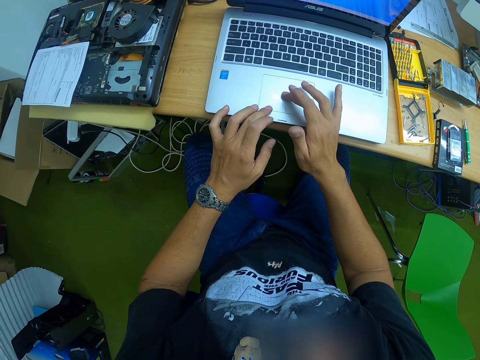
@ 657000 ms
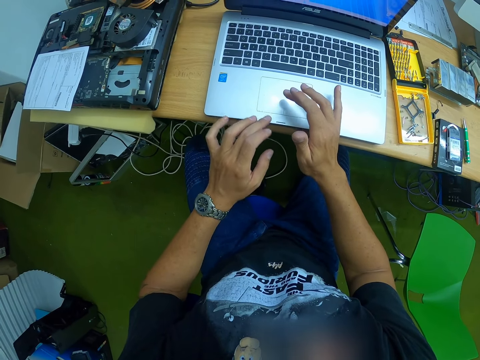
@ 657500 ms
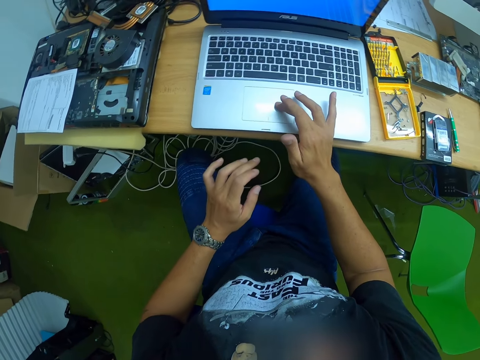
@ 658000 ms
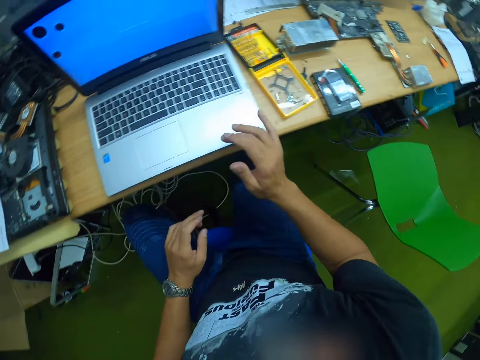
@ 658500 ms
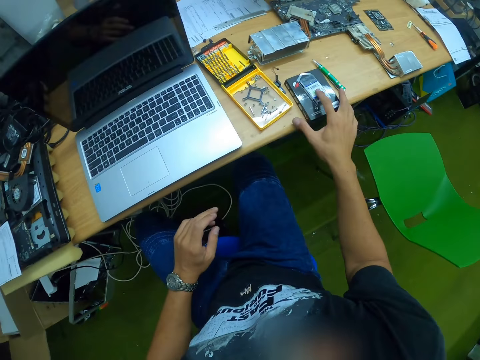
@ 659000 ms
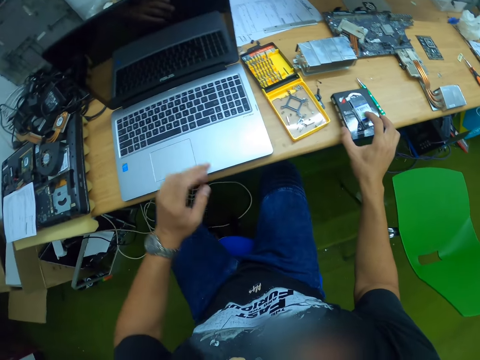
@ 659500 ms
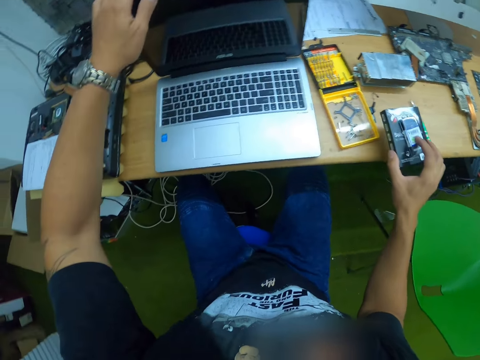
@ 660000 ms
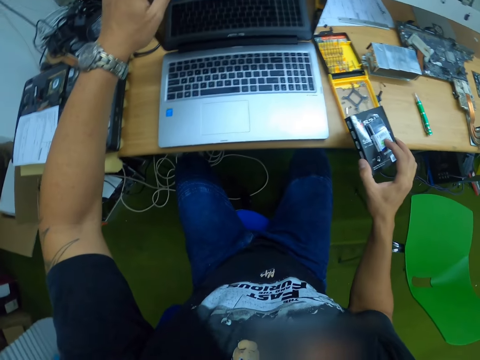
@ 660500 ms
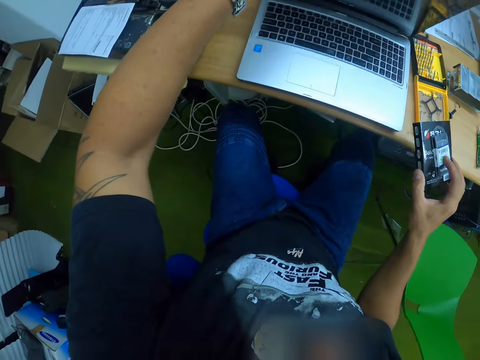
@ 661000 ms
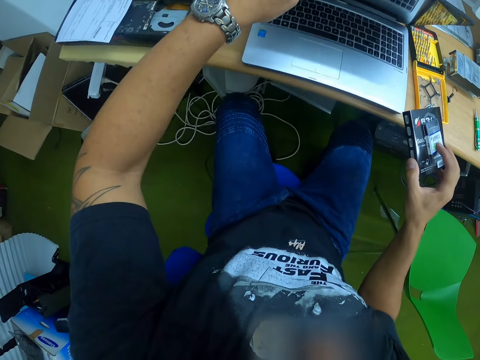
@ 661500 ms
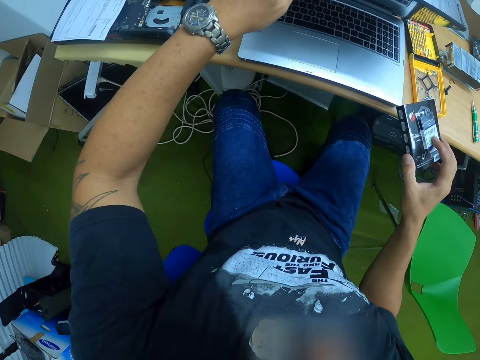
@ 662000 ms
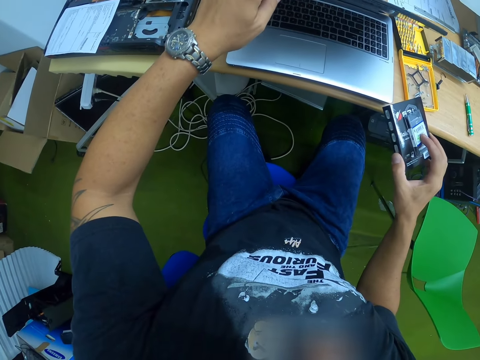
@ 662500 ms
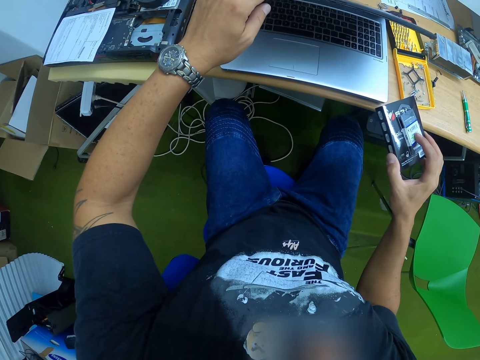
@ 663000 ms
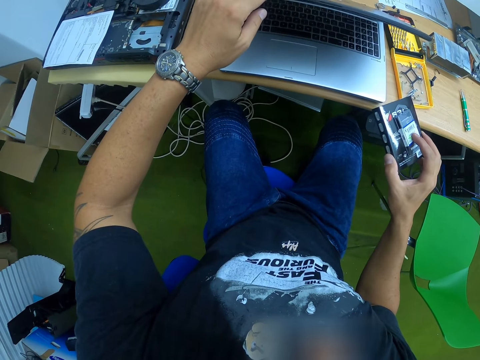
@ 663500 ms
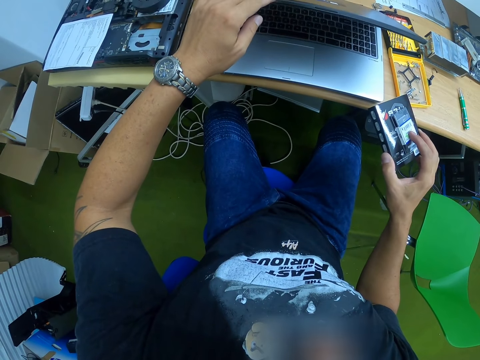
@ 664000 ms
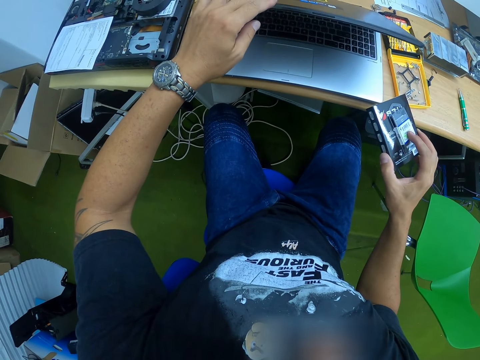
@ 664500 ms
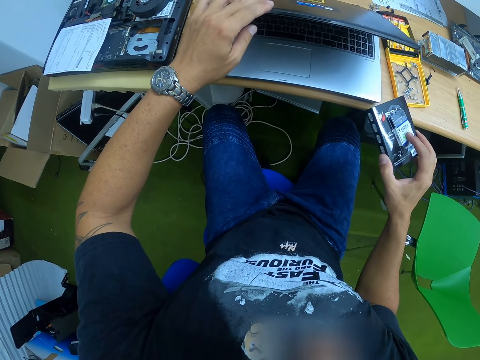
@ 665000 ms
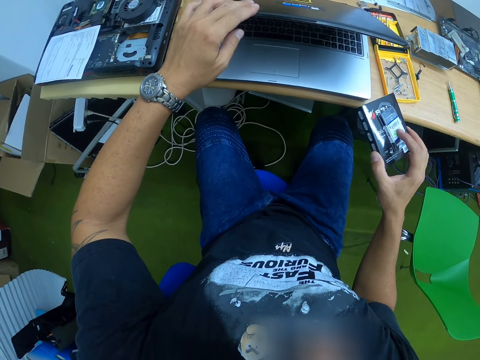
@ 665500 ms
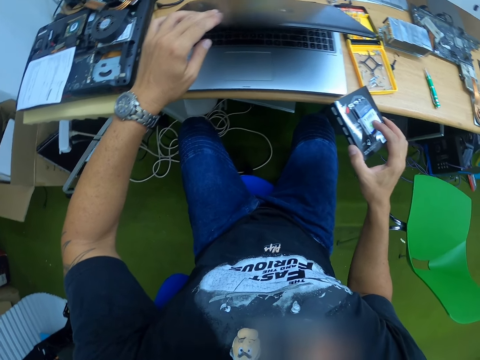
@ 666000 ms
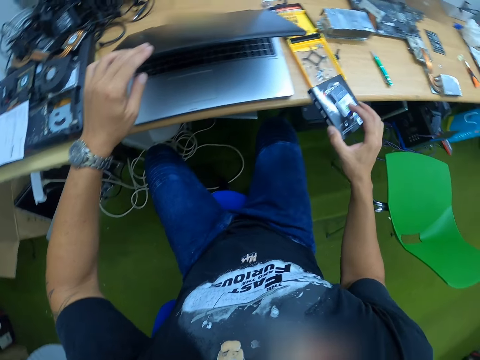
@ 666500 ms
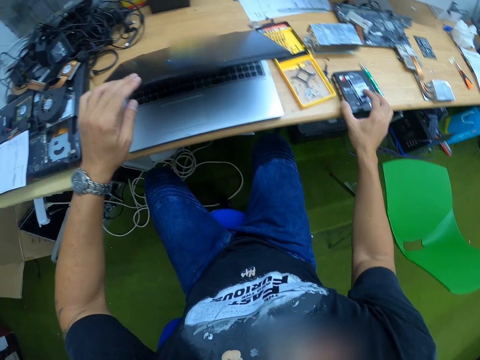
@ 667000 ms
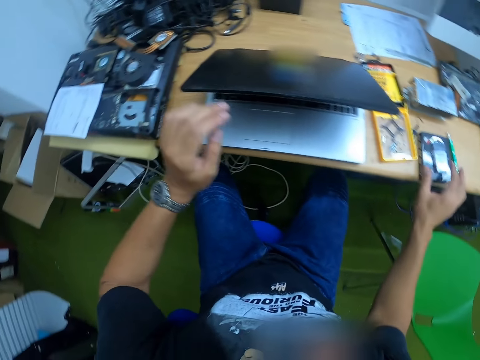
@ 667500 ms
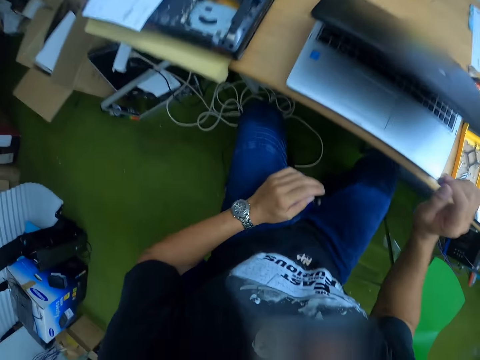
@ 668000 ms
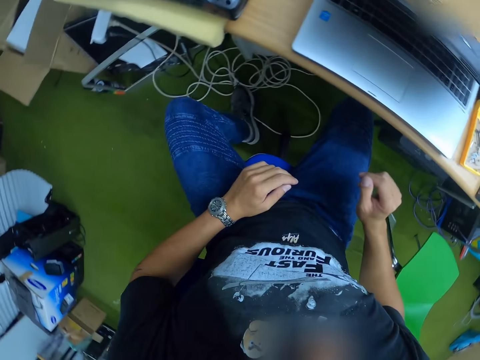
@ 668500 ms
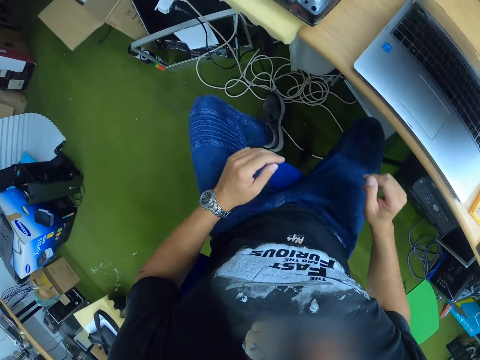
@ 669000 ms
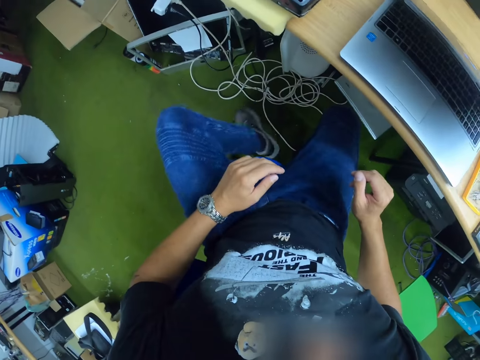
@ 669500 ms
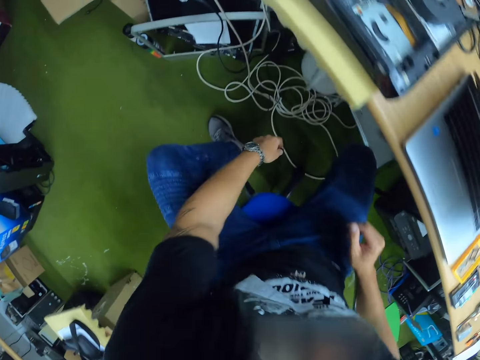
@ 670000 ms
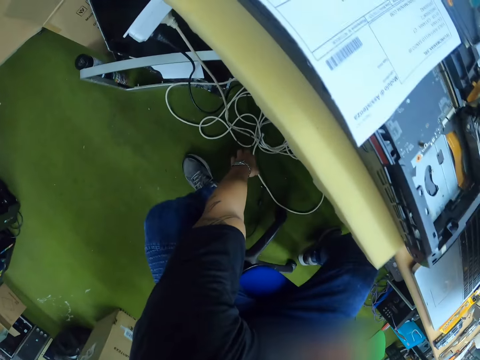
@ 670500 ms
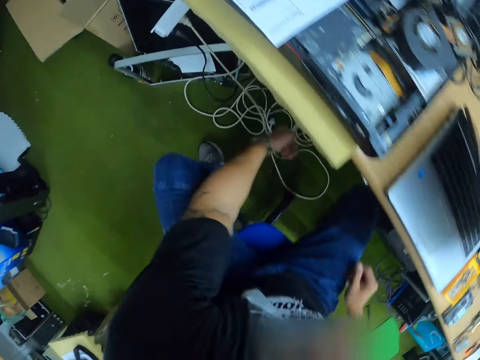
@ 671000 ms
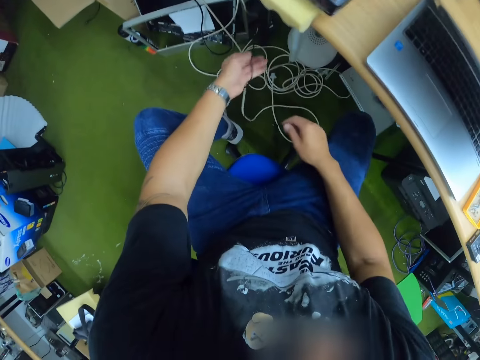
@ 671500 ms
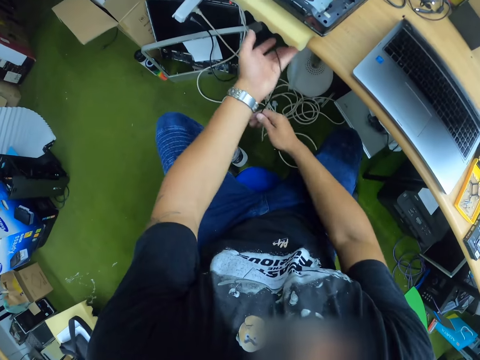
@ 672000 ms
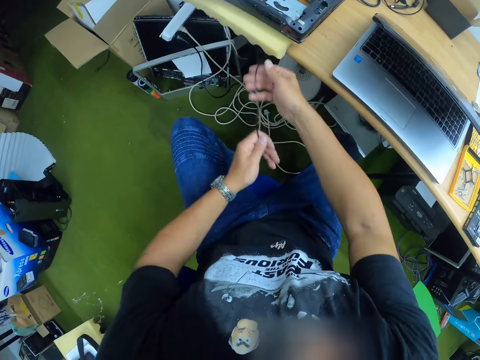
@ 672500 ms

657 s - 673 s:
The camera wearer picks up the drive case from the workbench with his right hand. He closes the laptop's lid slowly with his left hand. He drops the drive case on the workbench with his right hand. He turns around. He picks up a charger cable from the ground with his left hand.

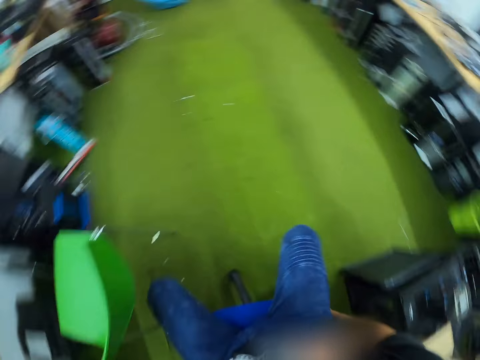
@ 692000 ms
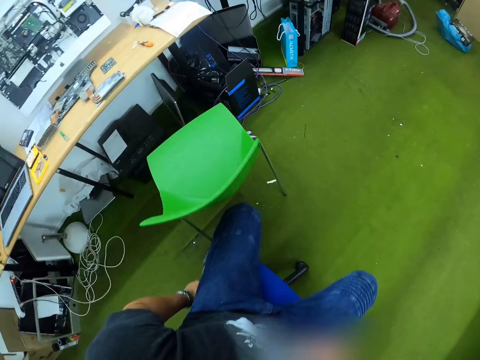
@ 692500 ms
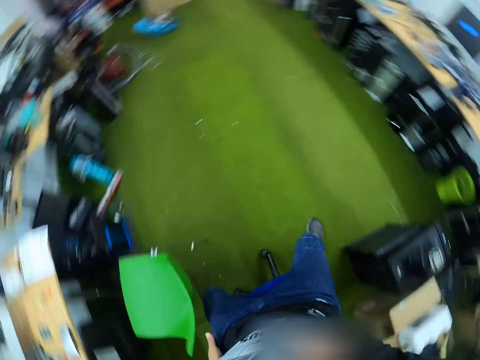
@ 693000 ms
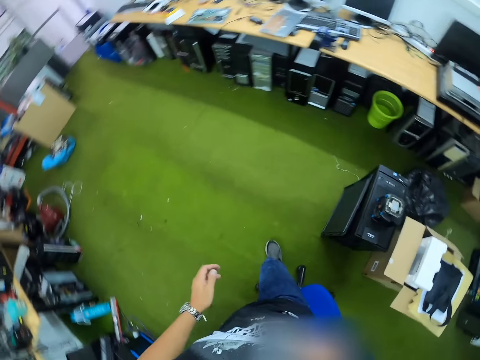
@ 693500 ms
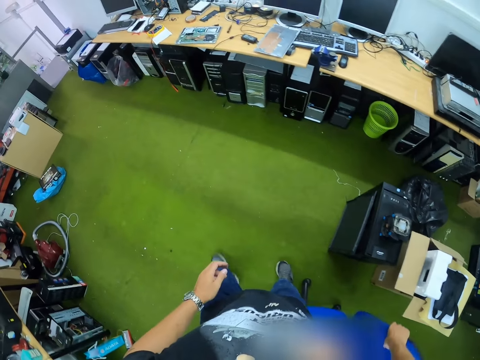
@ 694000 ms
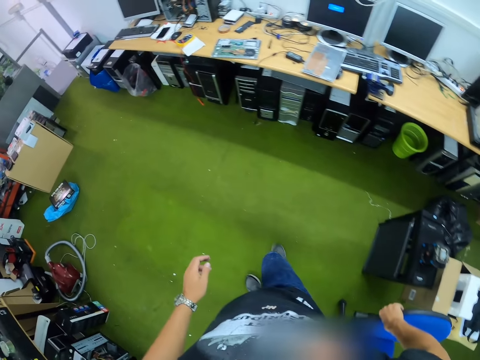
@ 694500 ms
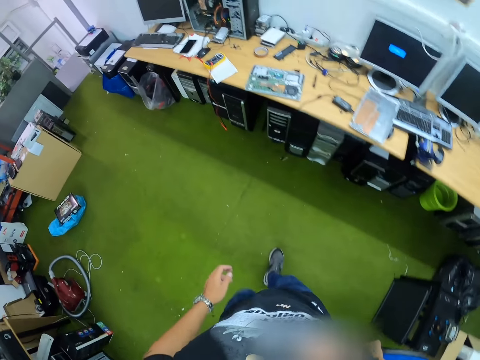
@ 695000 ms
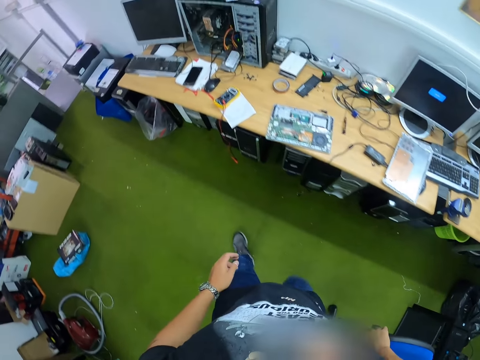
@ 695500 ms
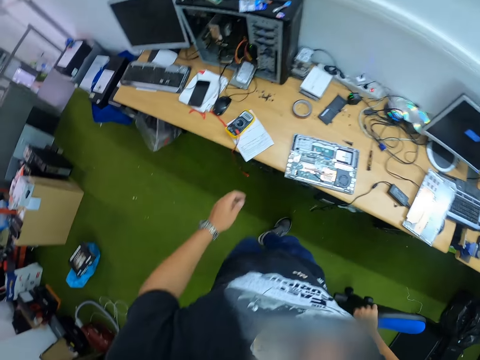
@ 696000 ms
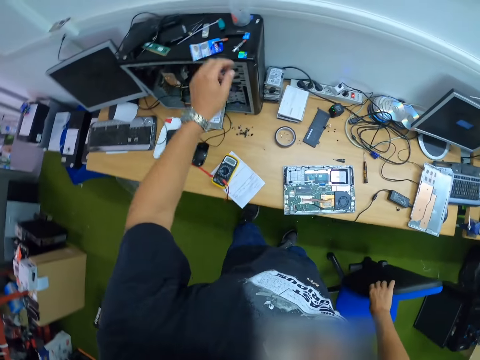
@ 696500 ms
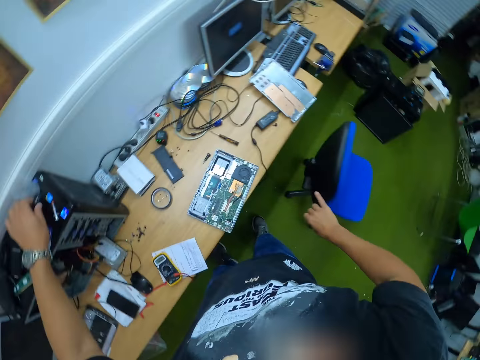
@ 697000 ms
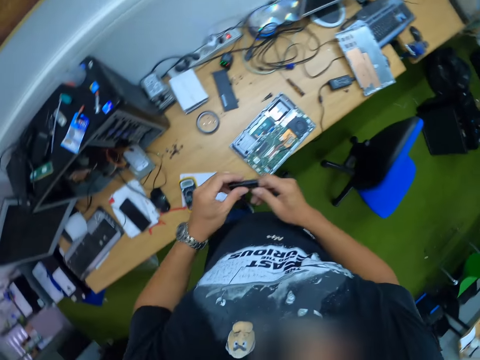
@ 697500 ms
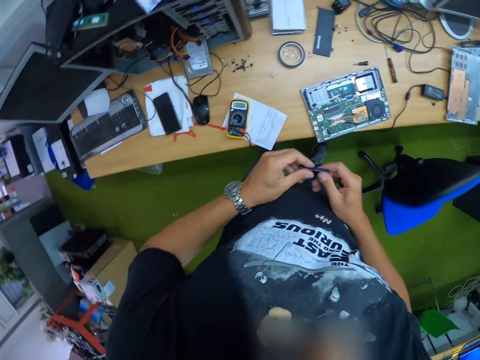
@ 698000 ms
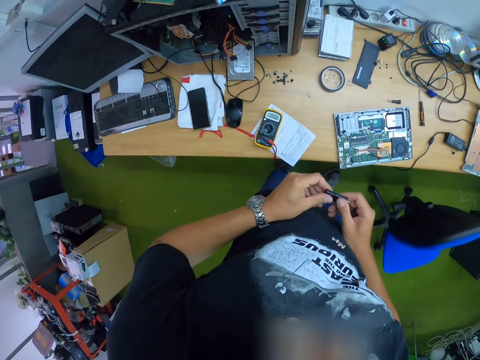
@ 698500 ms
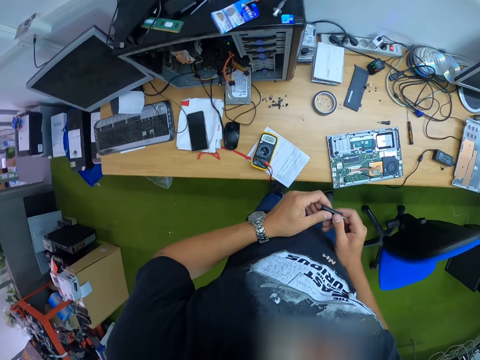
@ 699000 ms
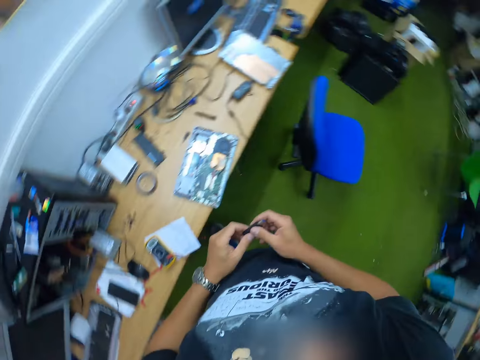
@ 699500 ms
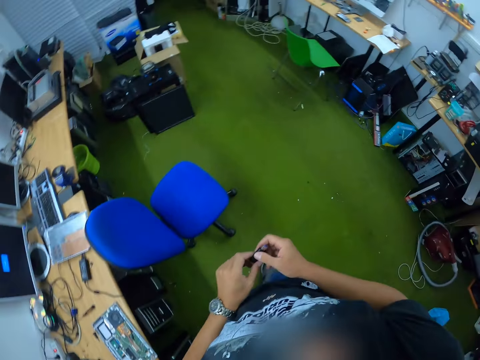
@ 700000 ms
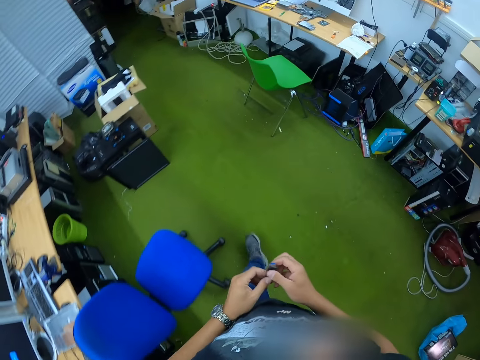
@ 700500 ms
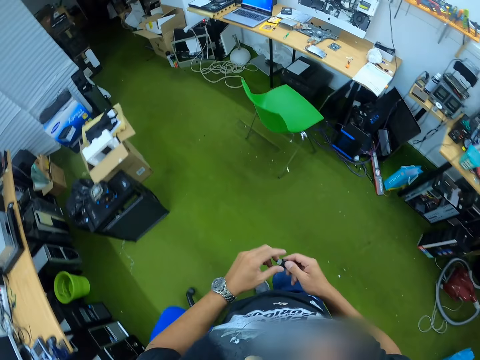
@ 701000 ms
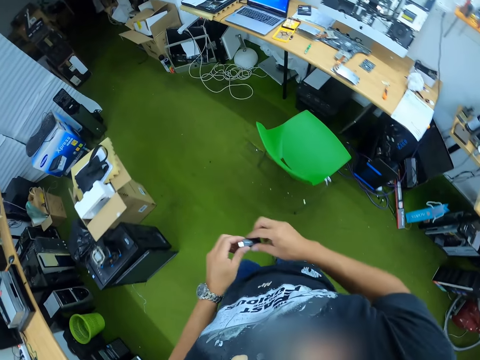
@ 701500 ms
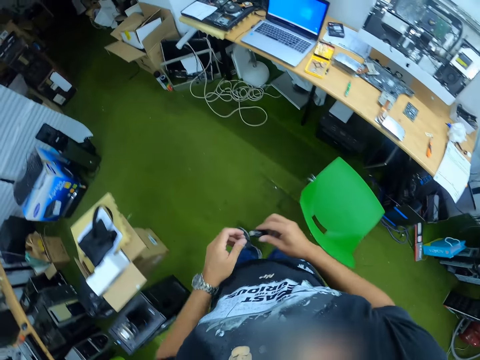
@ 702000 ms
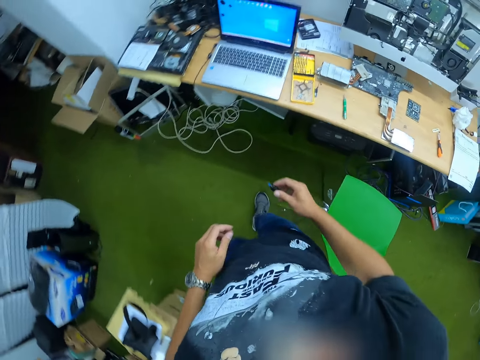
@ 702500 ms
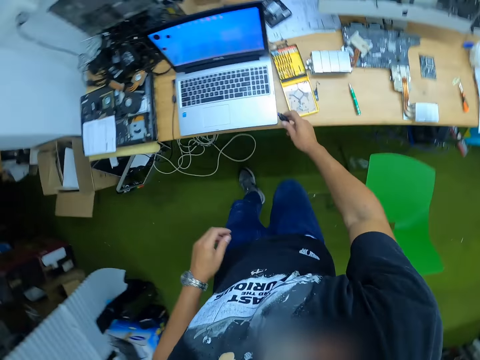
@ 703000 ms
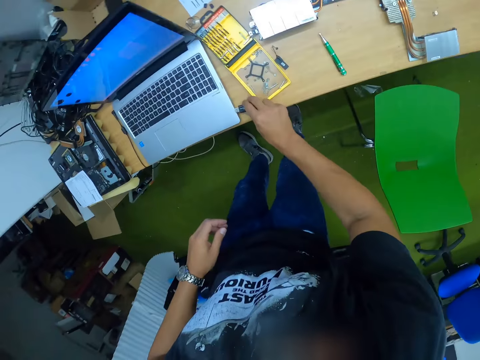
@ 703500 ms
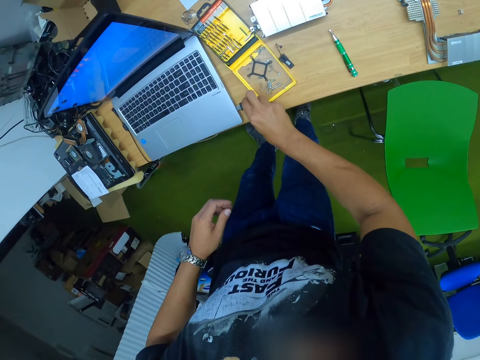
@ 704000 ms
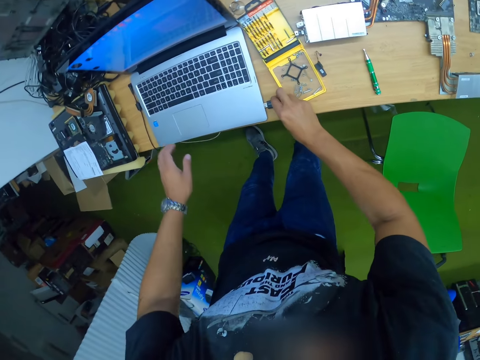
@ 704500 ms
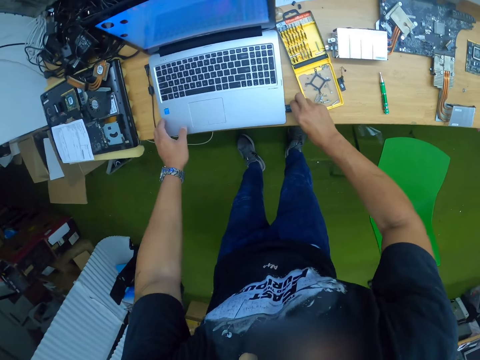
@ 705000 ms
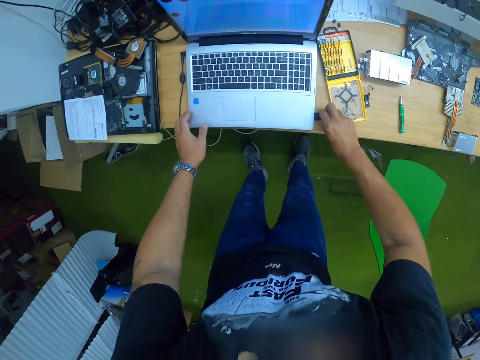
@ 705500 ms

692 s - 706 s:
The camera wearer walks to a longer workbench. He drags a chair on the floor. He picks up a flash drive from the top of the CPU with his left hand. He returns to the workbench. He holds the flash drive with his right hand. He plugs the flash drive in the laptop's port with his right hand.
